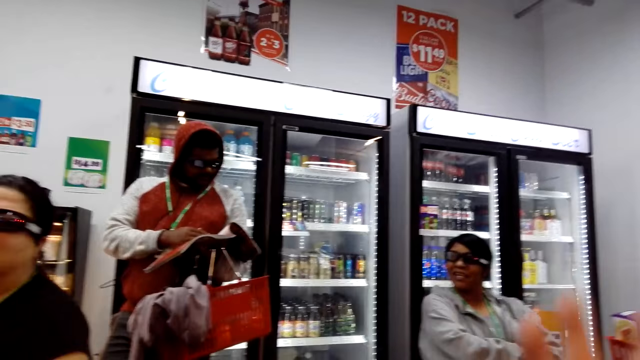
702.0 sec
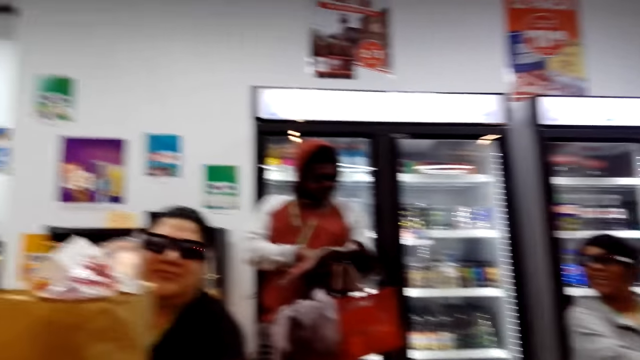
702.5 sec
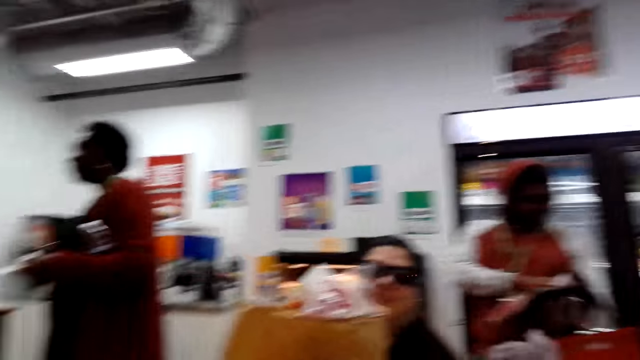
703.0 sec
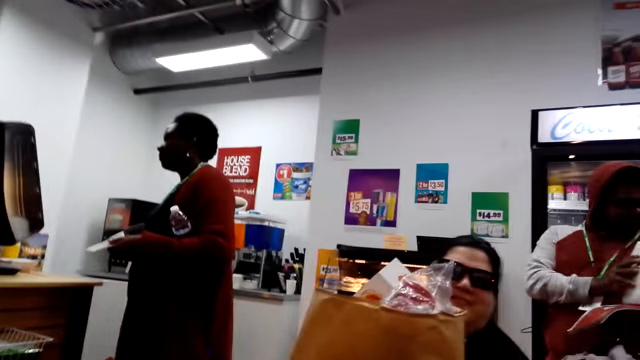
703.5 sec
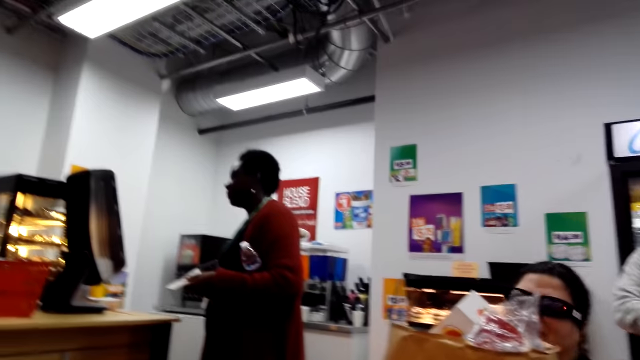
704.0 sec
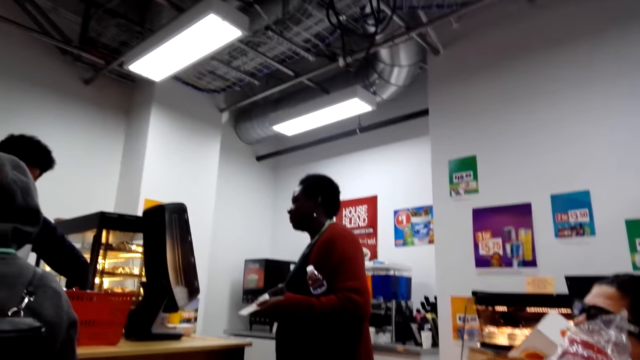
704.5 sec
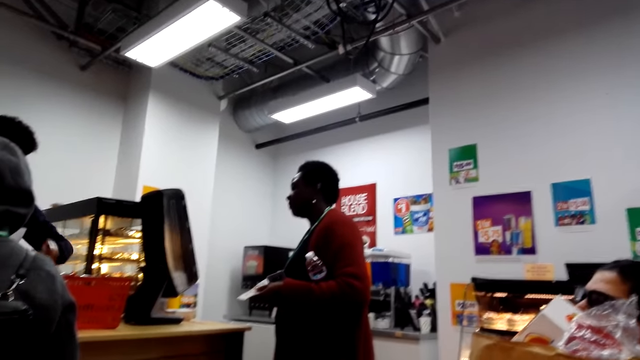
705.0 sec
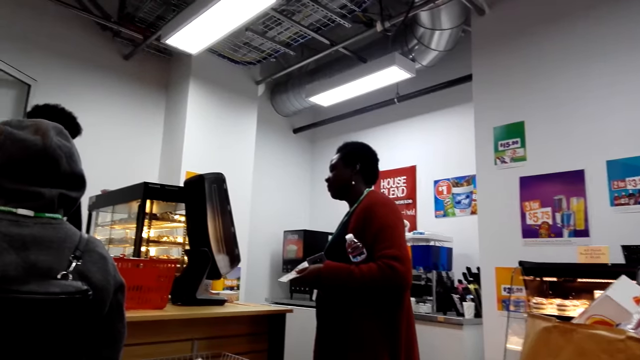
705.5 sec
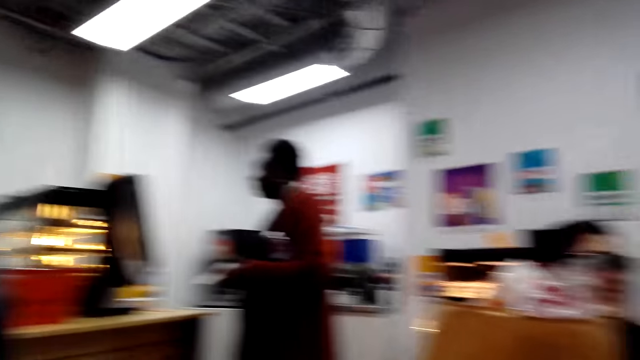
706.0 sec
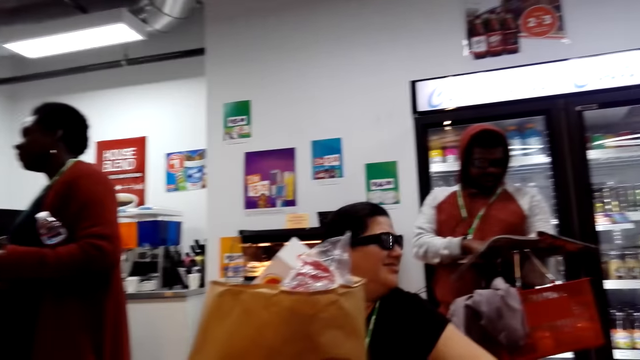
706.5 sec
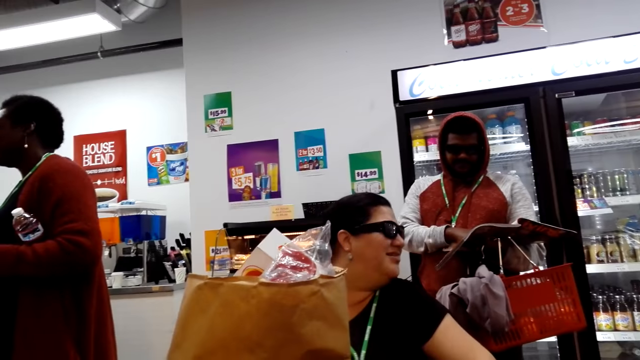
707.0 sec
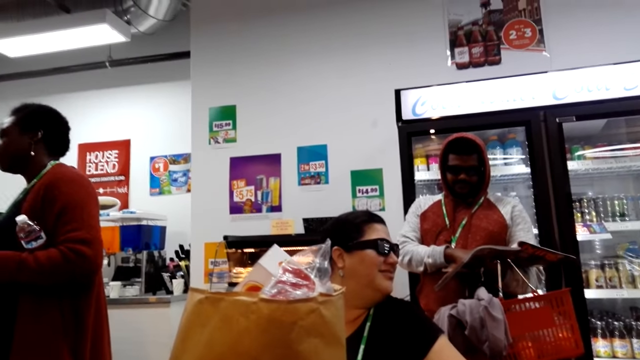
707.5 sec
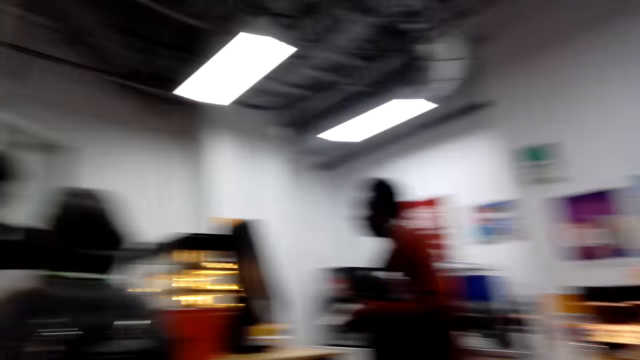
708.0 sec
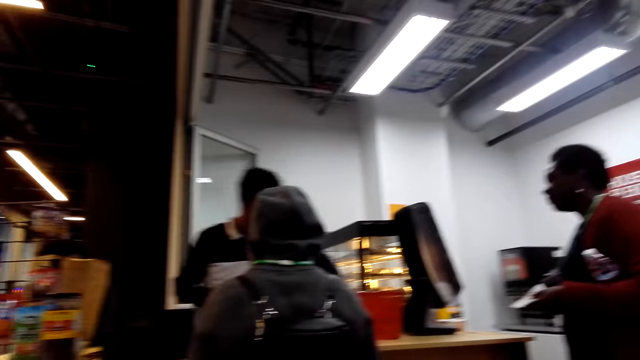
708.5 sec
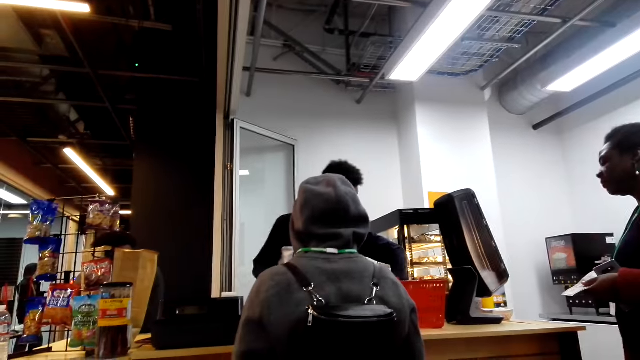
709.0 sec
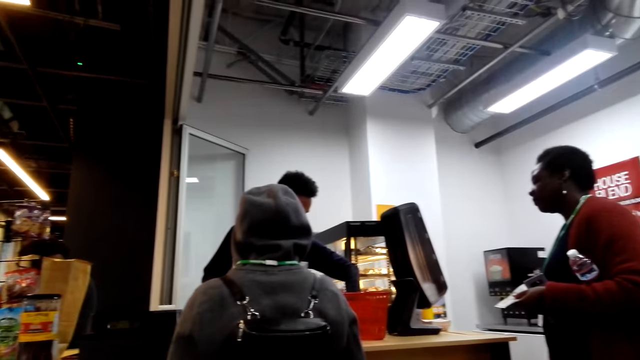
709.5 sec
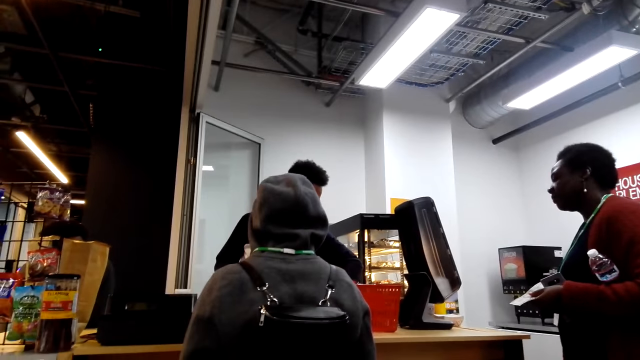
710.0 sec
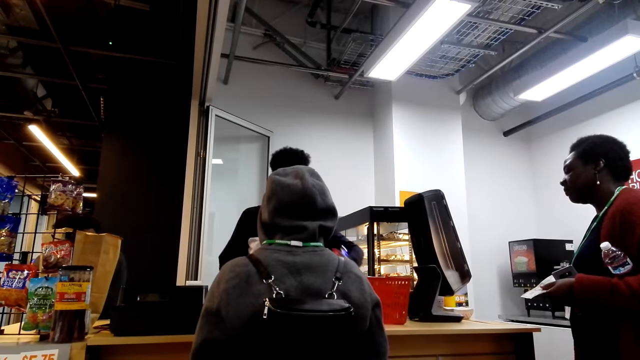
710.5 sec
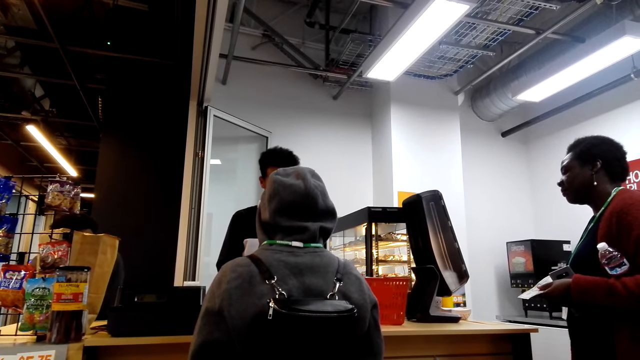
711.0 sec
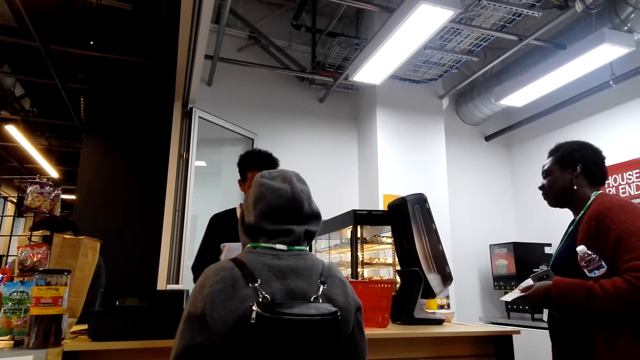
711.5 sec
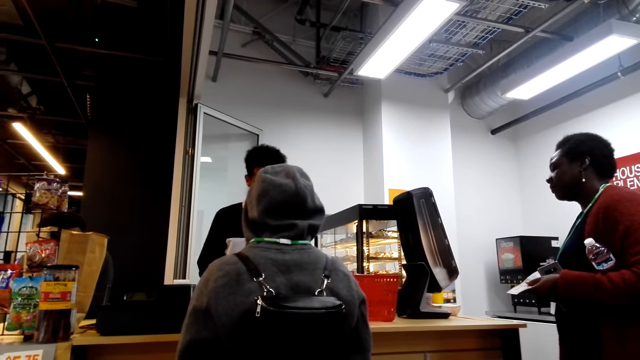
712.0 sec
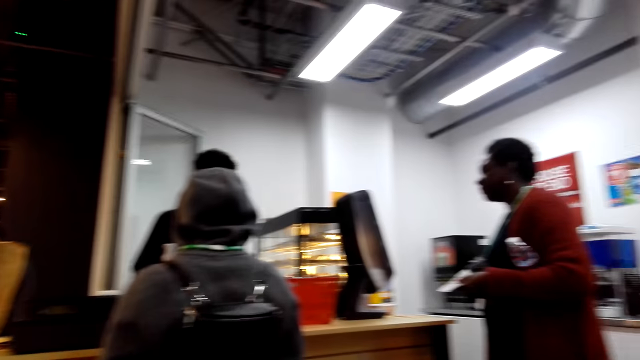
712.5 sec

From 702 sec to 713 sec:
A man picks something from the basket. He picks something from the basket again. The camera wearer looks around.

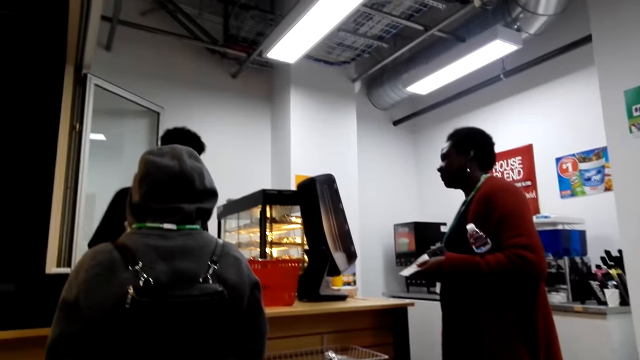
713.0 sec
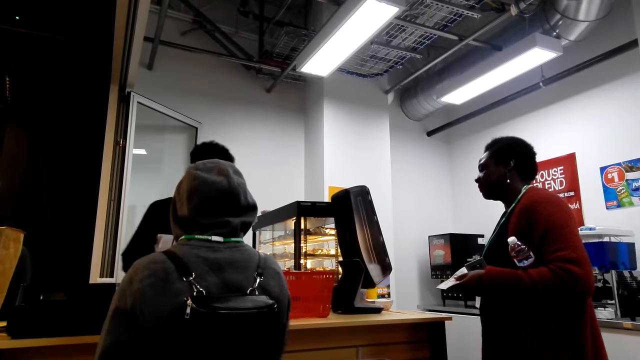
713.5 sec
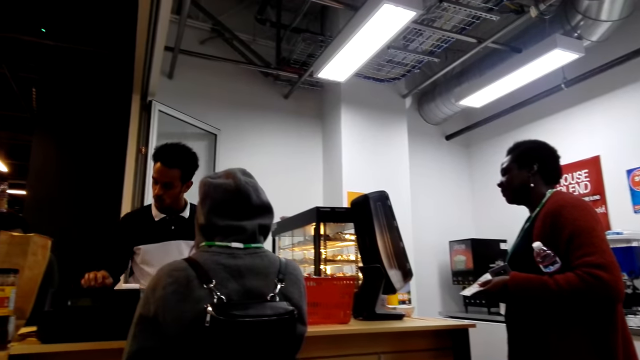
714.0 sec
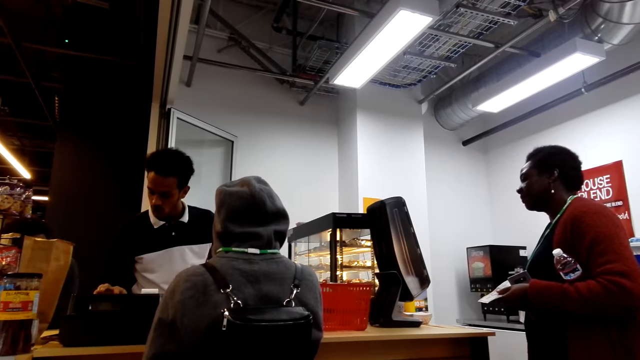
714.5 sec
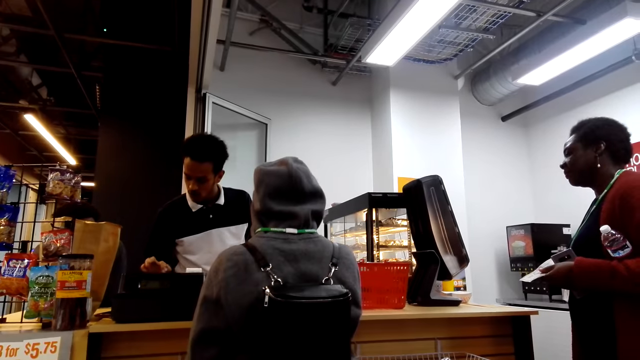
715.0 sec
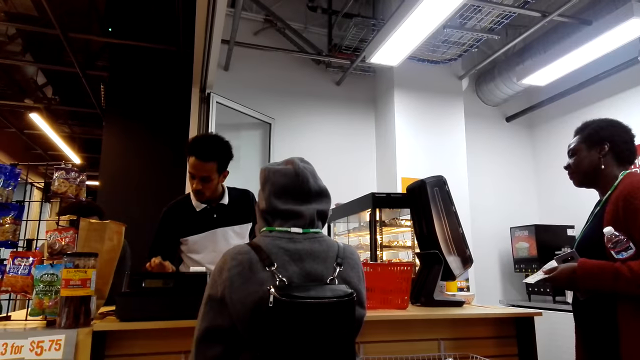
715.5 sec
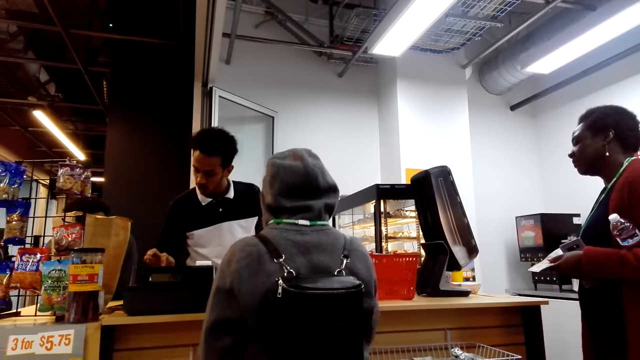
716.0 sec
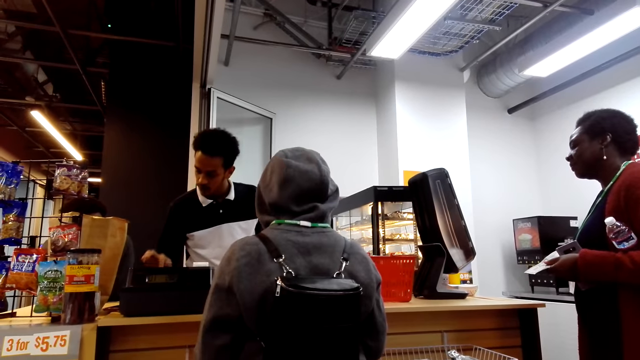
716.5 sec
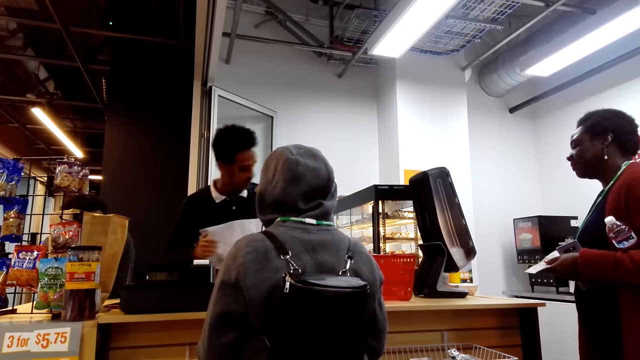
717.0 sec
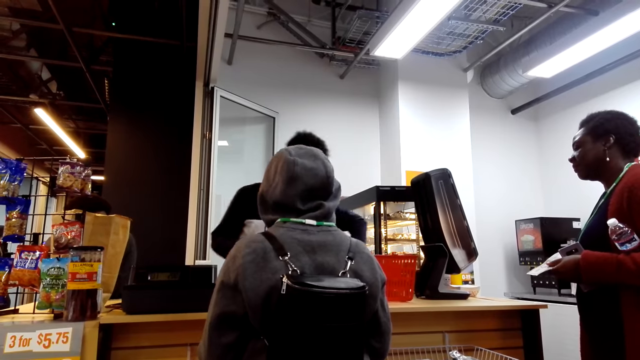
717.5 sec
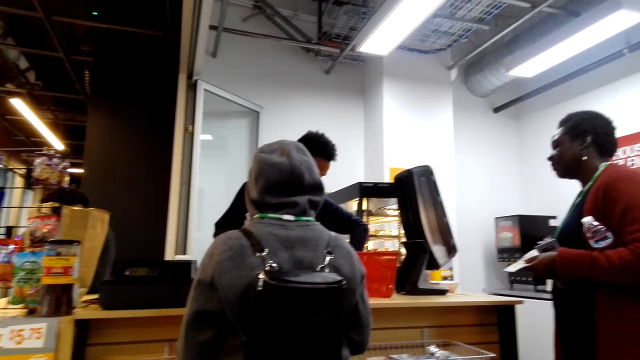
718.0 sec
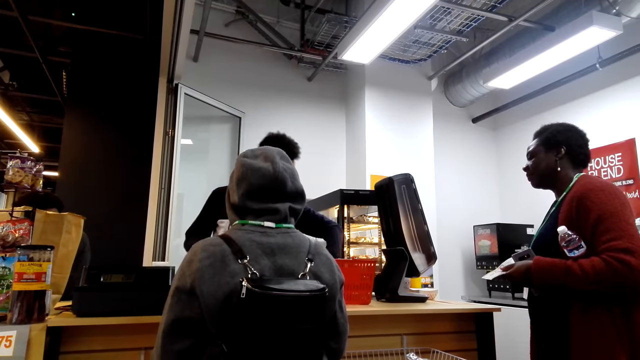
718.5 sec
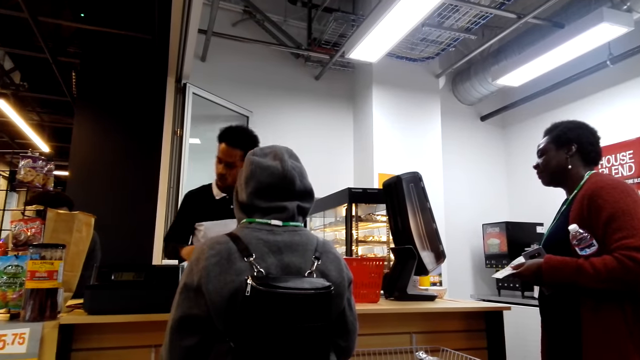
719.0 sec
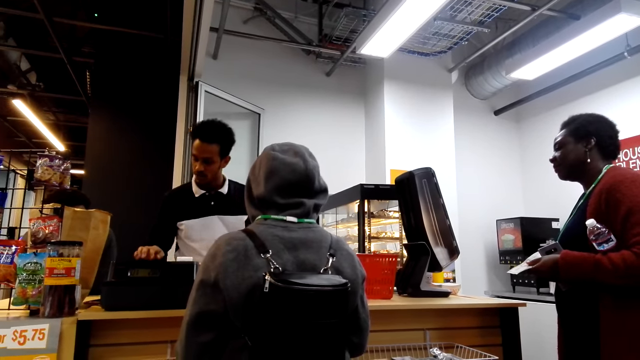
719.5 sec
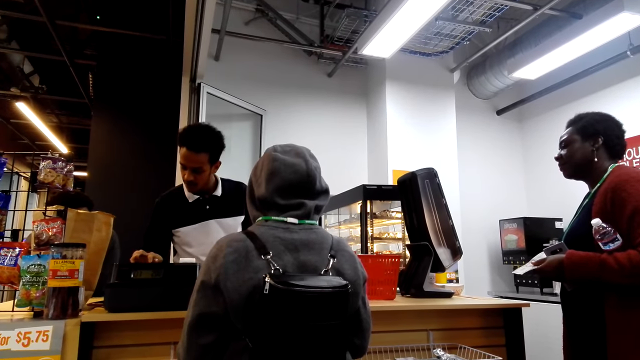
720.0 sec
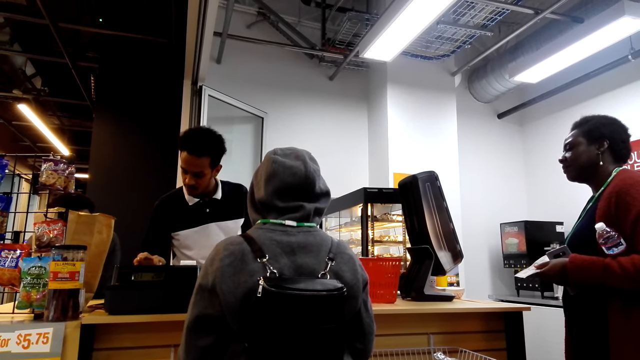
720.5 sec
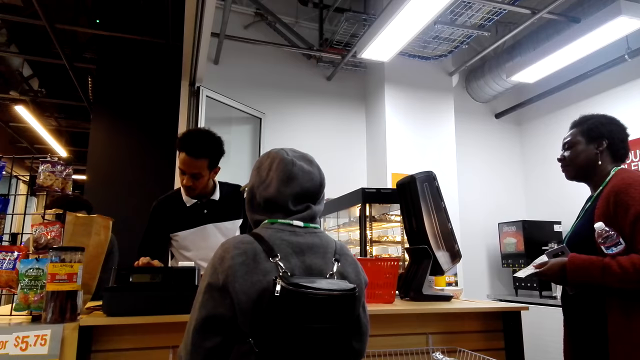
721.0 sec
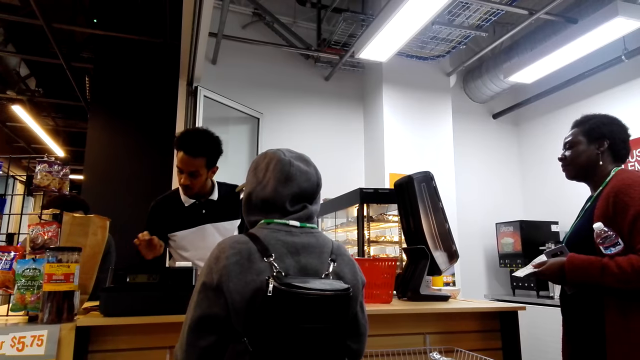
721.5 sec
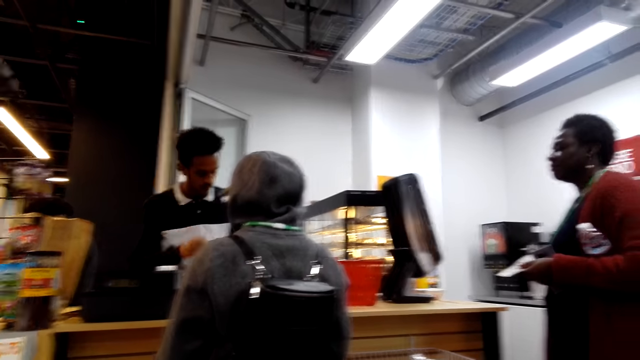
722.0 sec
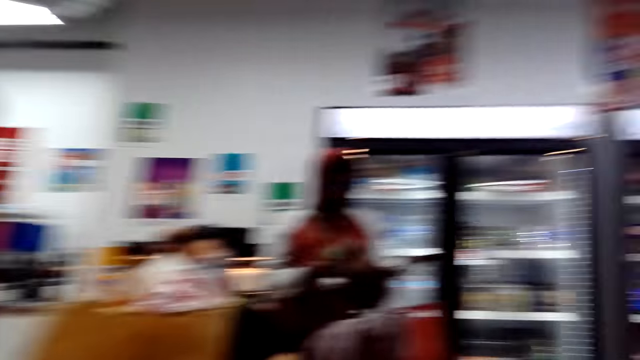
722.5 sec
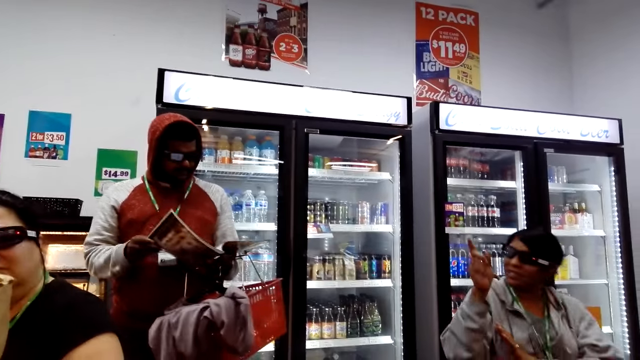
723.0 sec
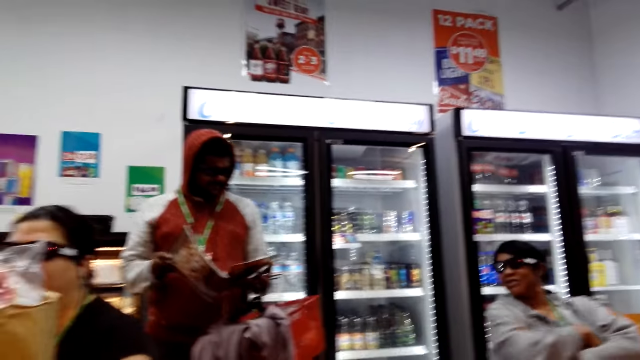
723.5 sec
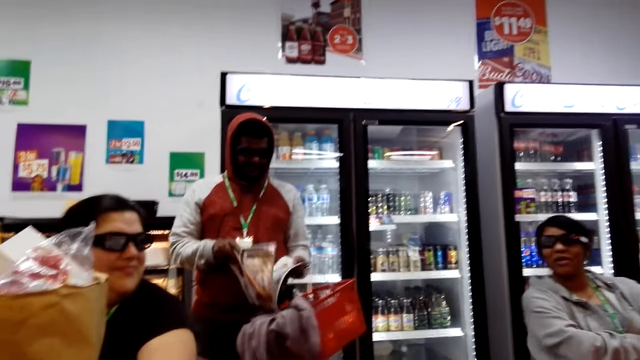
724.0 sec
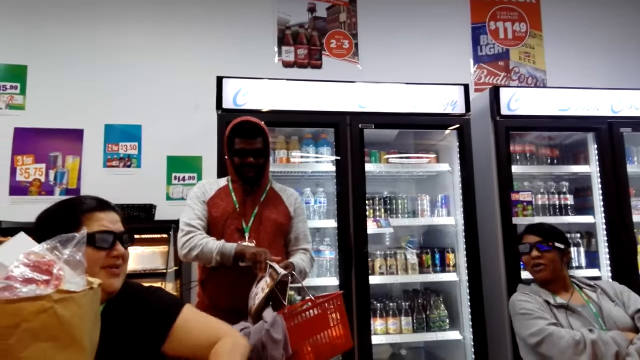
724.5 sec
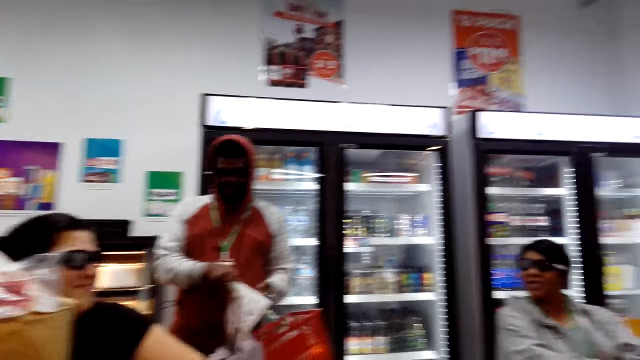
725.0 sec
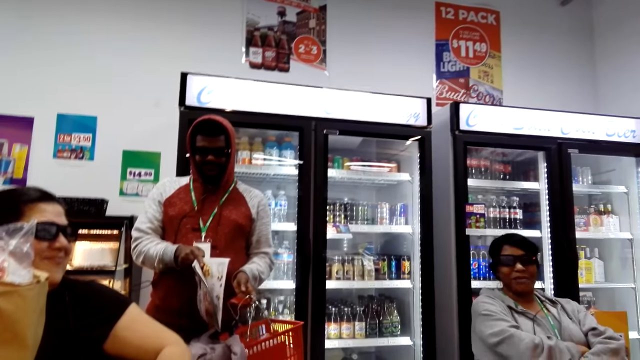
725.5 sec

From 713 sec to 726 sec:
A man presses a point of sale machine. He looks at something in the basket. He picks something from the basket. A lady raises a hand.
